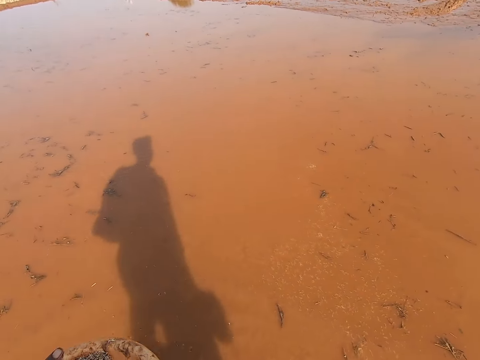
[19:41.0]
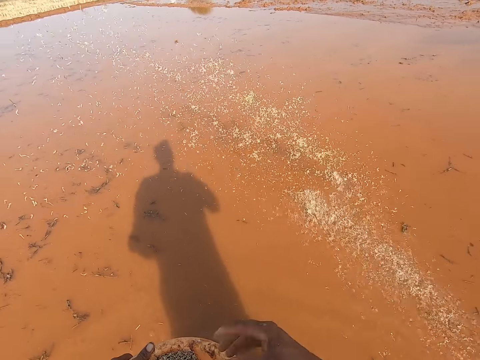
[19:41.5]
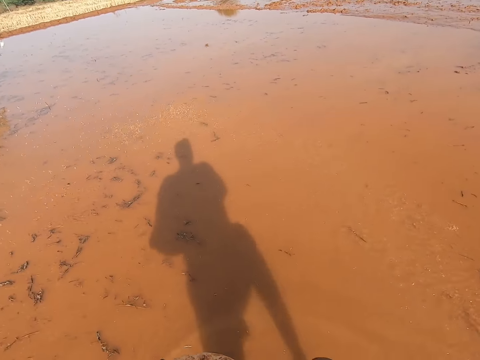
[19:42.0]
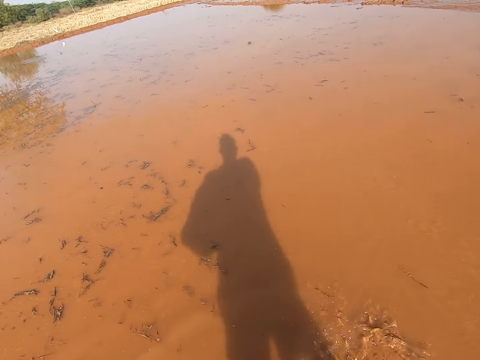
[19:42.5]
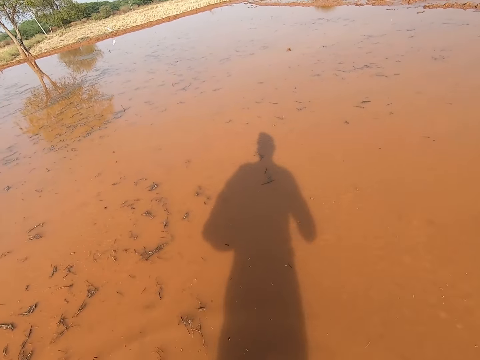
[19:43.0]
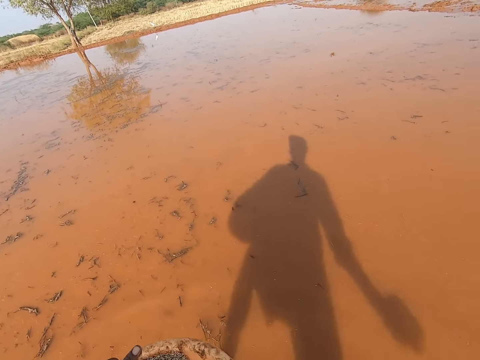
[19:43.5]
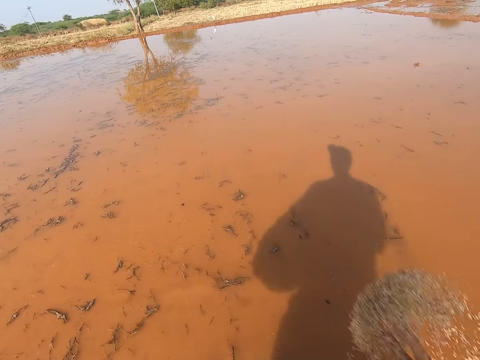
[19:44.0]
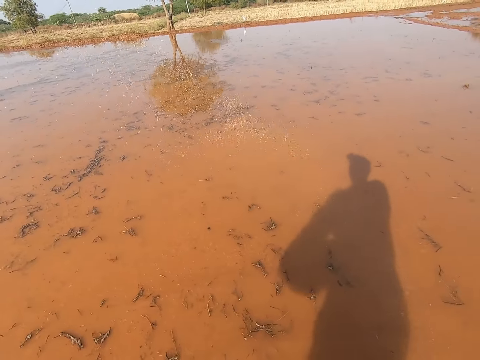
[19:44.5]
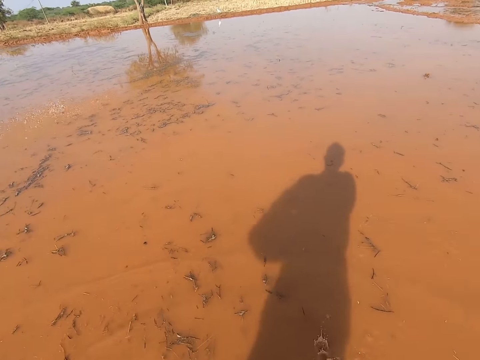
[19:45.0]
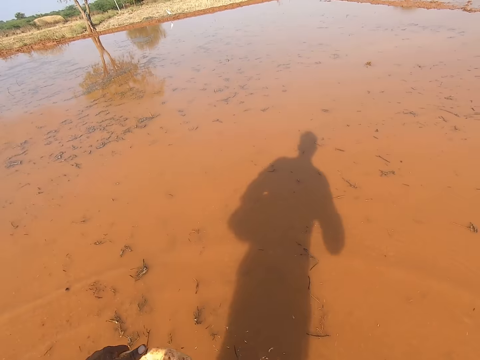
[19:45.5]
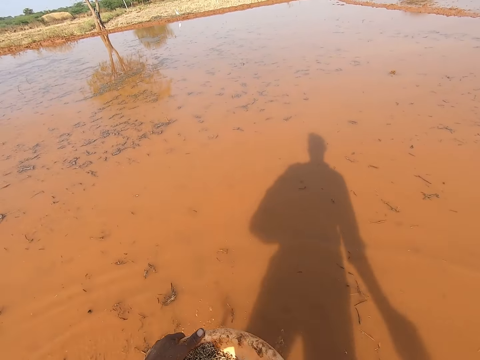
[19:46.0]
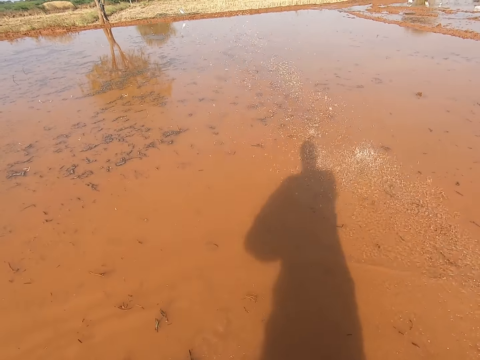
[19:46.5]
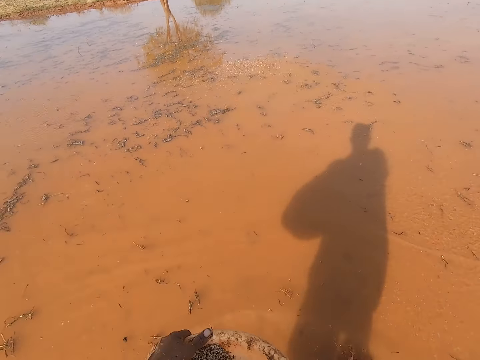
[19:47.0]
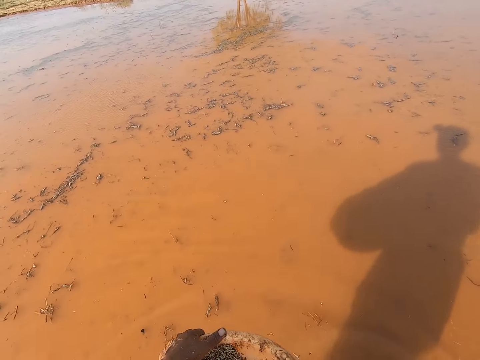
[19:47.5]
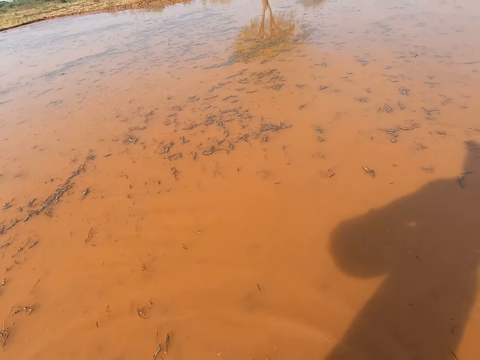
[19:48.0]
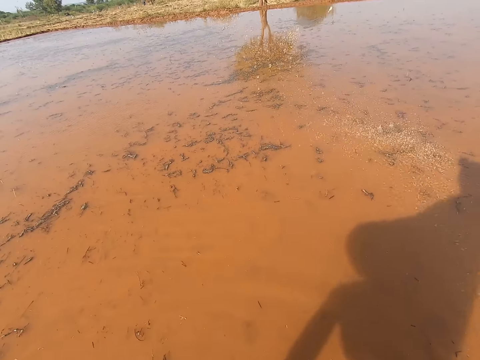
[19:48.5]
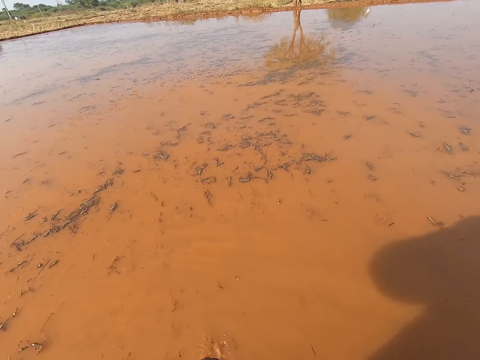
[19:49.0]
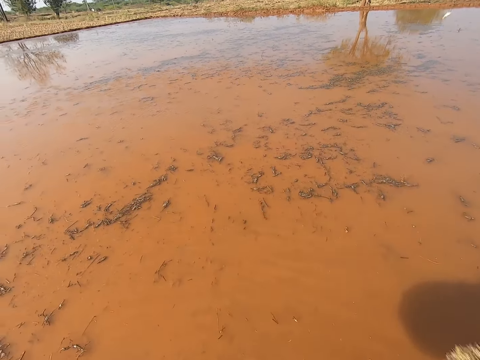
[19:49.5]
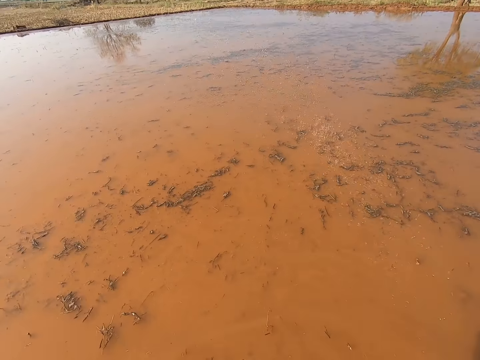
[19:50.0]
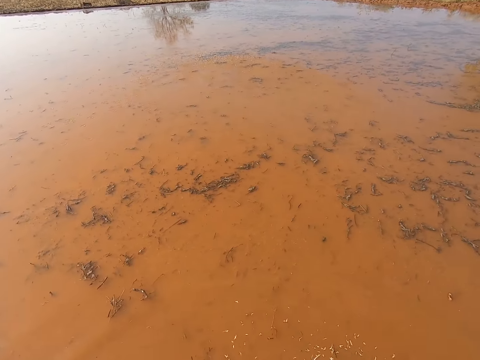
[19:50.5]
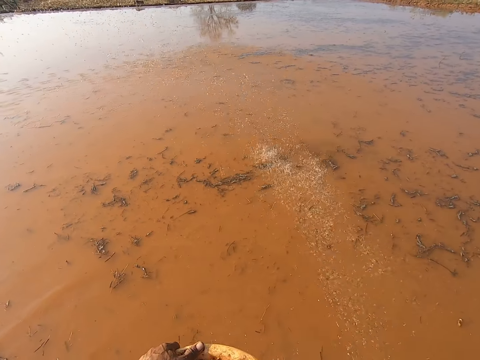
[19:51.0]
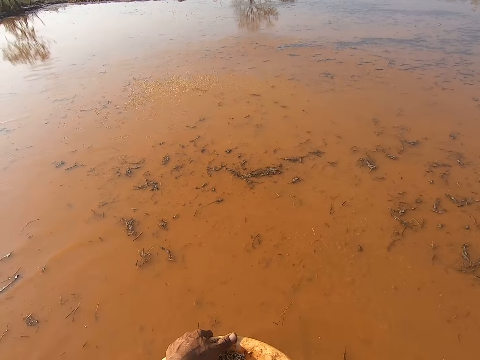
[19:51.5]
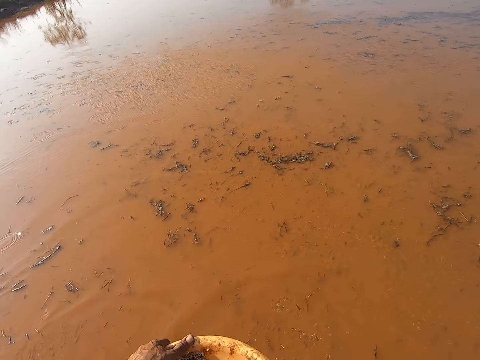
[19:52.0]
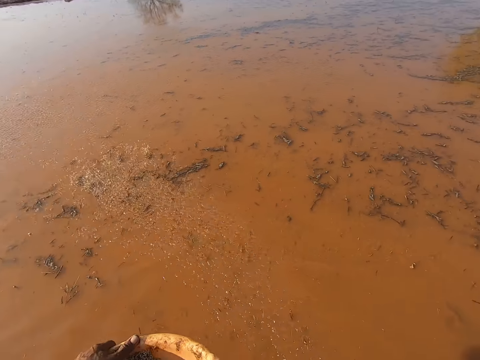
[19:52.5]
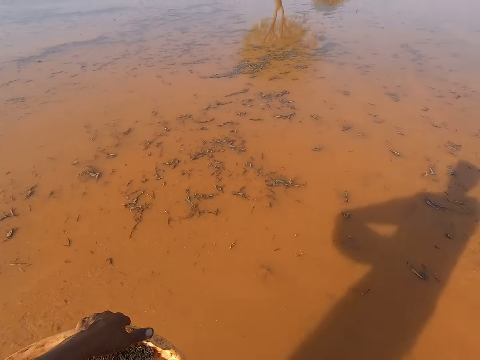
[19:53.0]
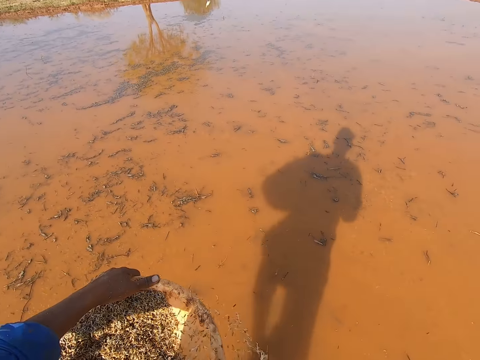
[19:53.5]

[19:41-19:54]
The camera wearer sprinkles seeds on the stream with his right hand repeatedly.

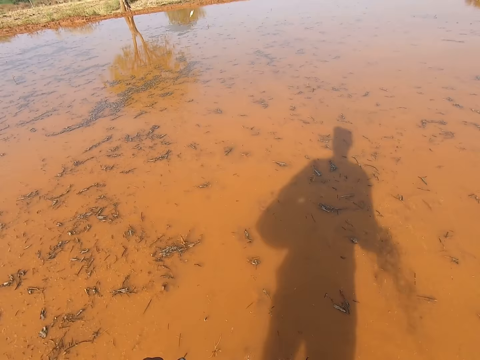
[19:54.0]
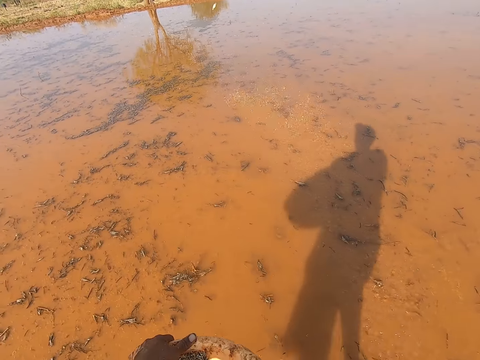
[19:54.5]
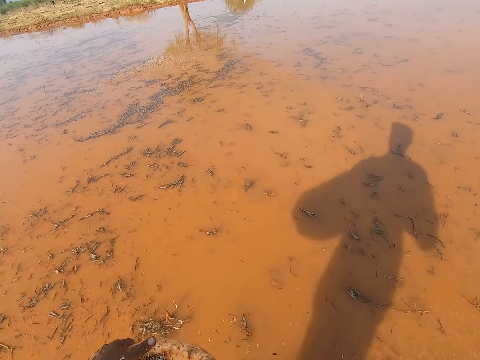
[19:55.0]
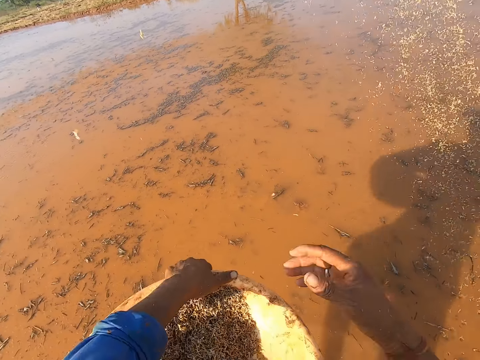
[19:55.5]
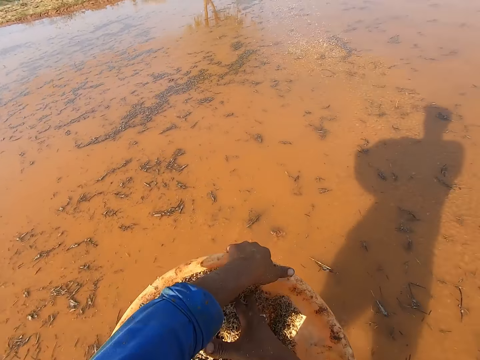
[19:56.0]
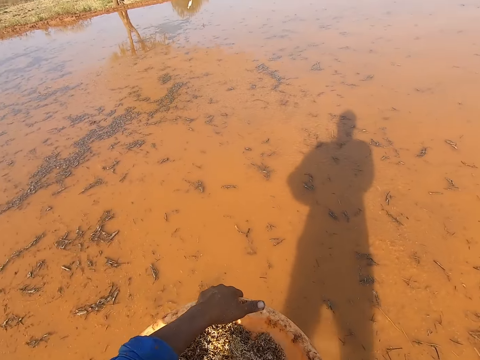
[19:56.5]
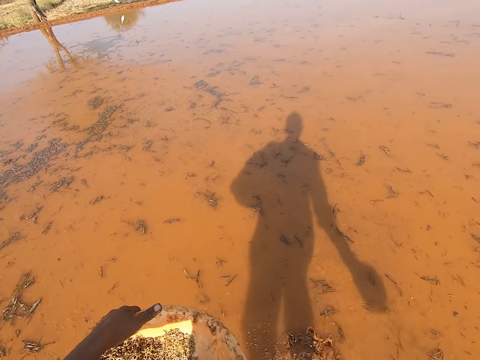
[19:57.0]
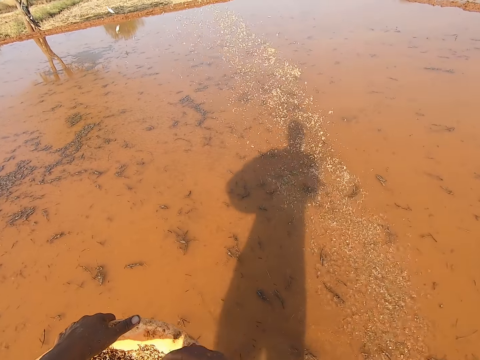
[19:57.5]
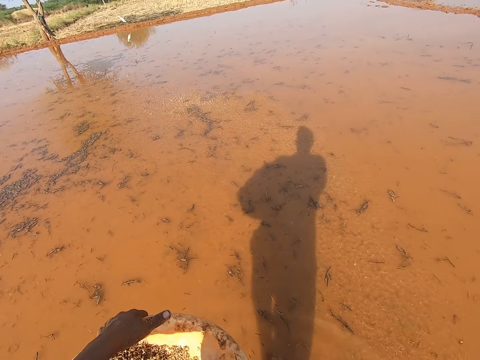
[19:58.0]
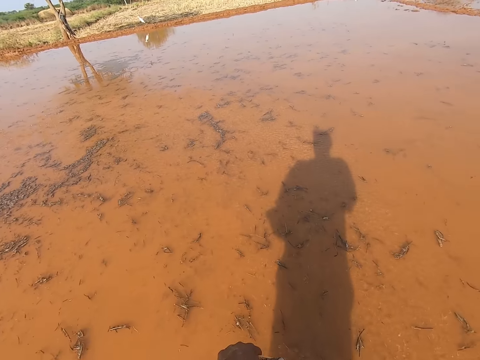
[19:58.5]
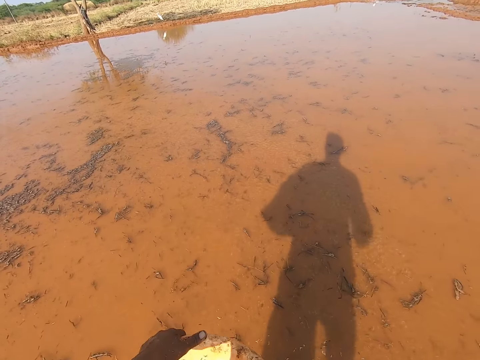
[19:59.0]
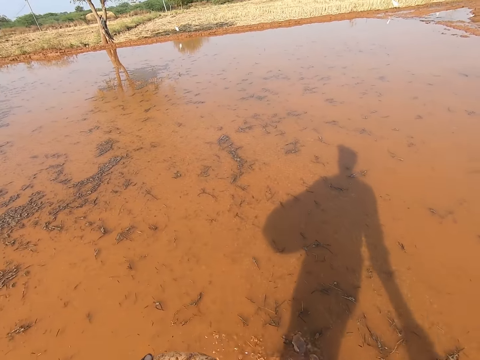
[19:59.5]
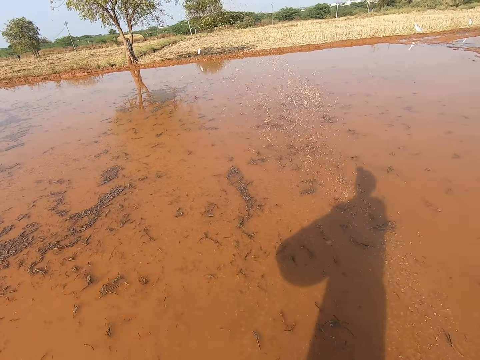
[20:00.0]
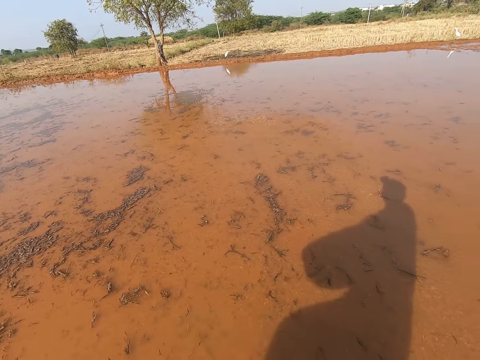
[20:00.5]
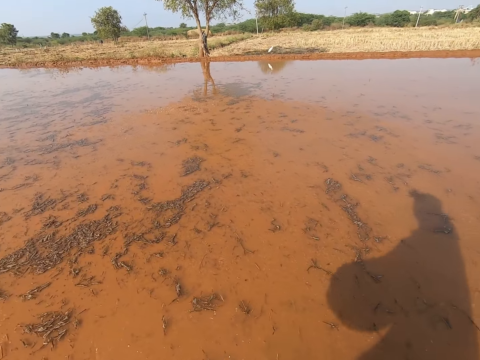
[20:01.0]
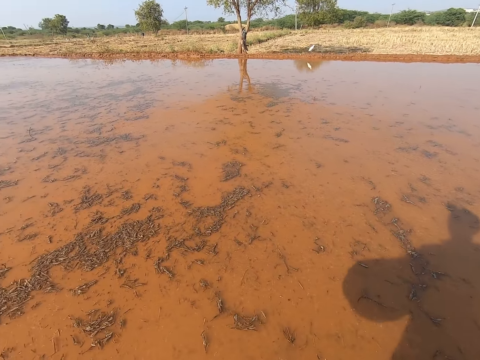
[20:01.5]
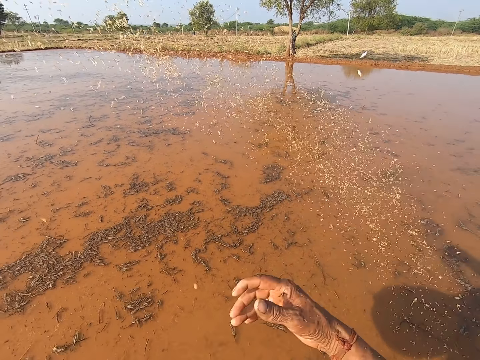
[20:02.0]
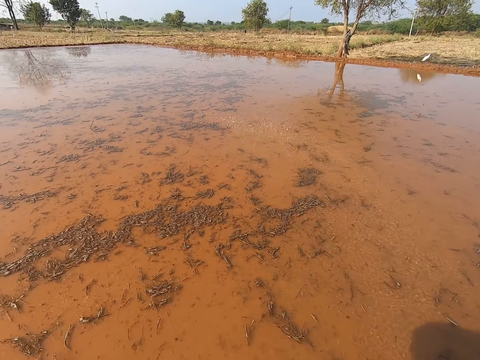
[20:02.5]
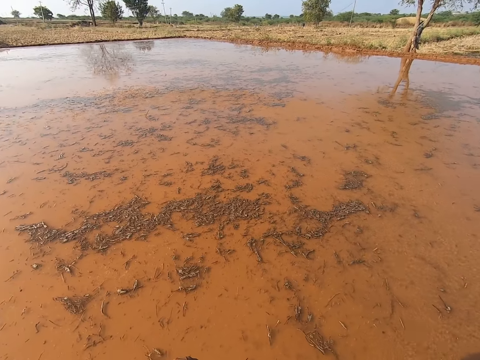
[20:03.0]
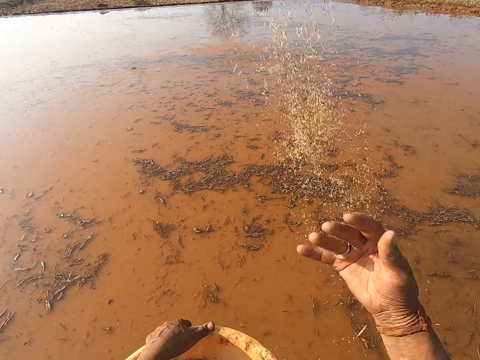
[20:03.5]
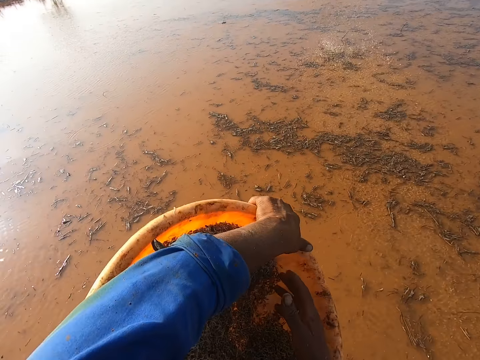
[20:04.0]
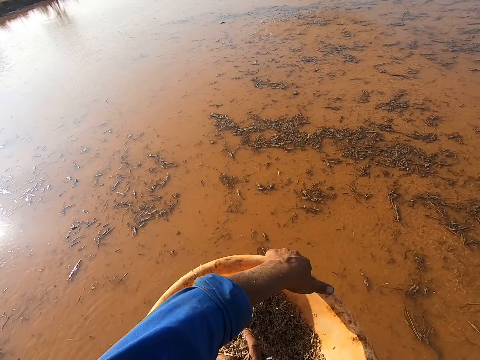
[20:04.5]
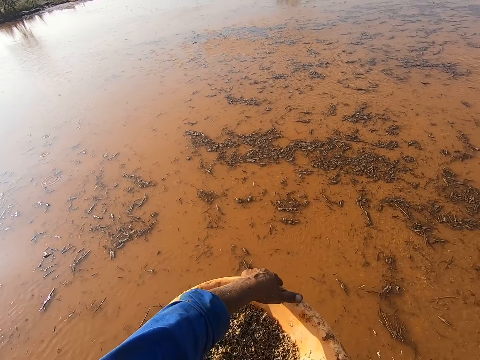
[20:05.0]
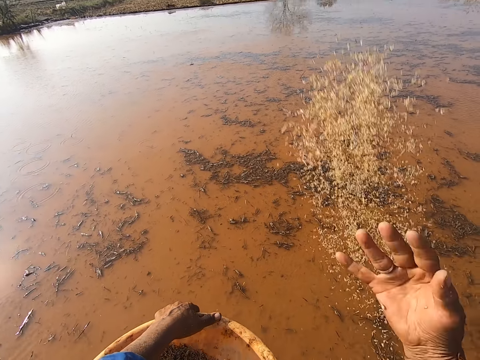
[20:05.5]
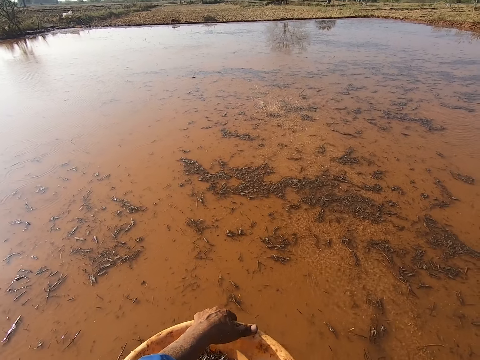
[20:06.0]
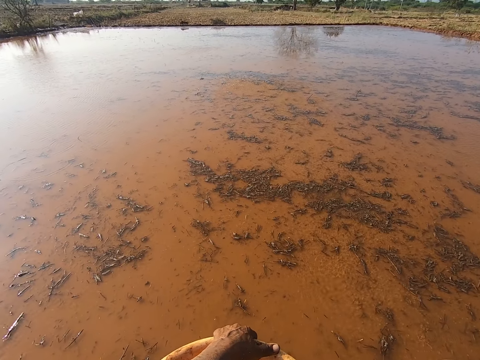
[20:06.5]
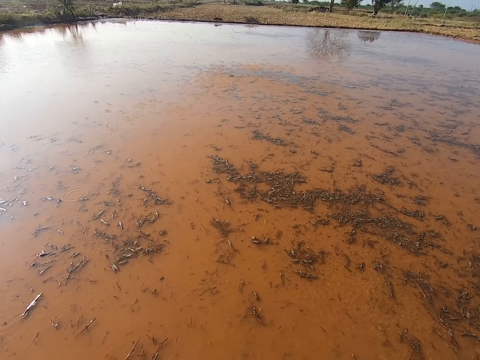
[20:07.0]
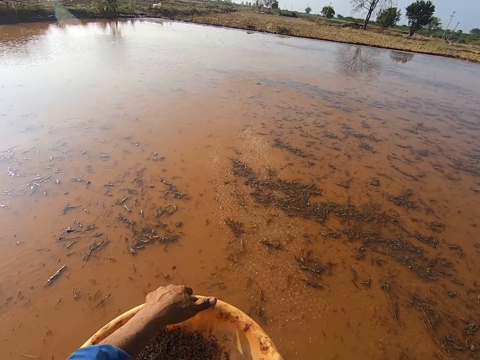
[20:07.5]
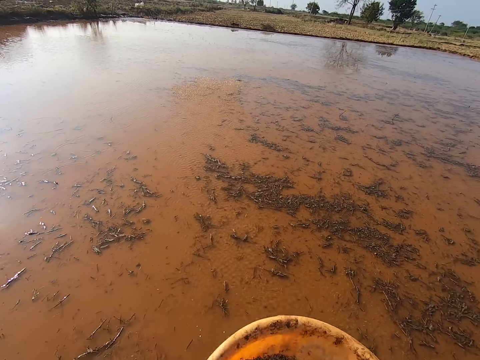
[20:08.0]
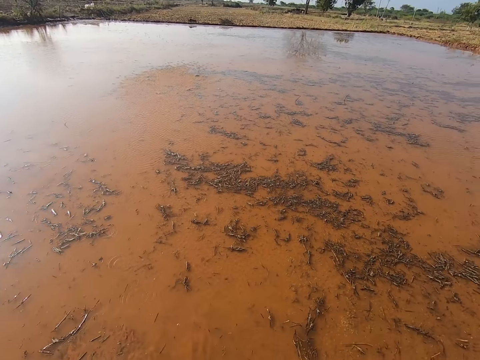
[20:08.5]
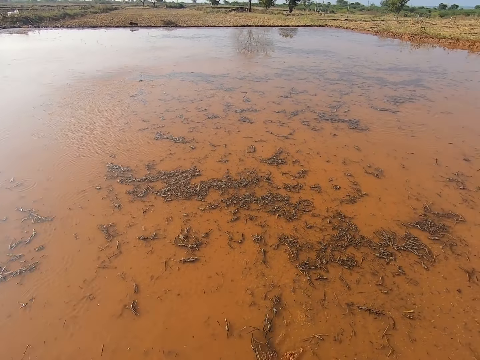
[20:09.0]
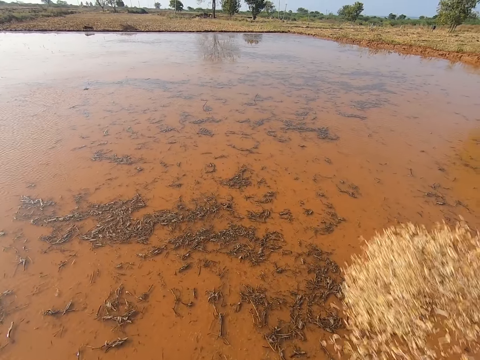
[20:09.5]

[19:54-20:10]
The camera wearer scoops seeds from the plastic bowl with his right hand. He sprinkles the seeds on the stream with his right hand. He sprinkles the seeds on the stream with his right hand again. He scoops seeds from the plastic bowl with his right hand. He sprinkles the seeds on the stream with his right hand. He scoops seeds from the plastic bowl with his right hand. He sprinkles the seeds on the stream with his right hand. He throws something over the water. He scoops seeds from the plastic bowl with his right hand. He sprinkles the seeds on the stream with his right hand repeatedly.
